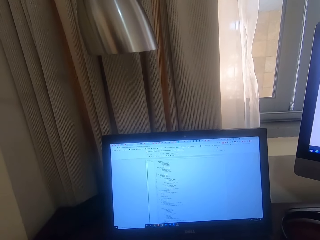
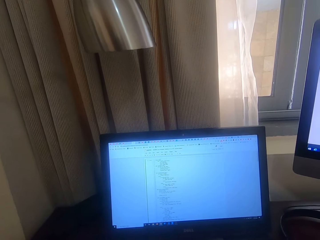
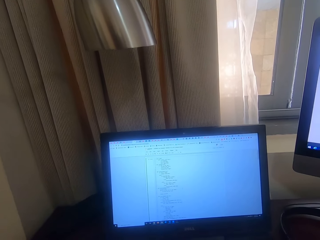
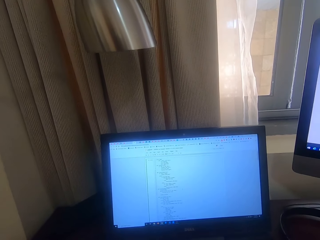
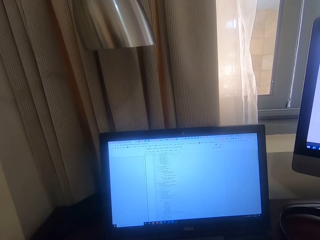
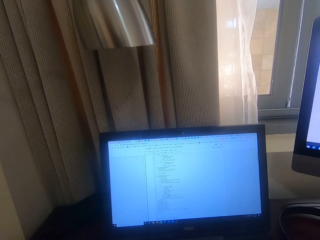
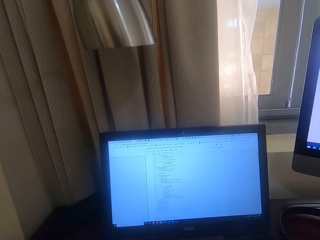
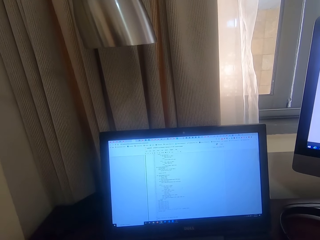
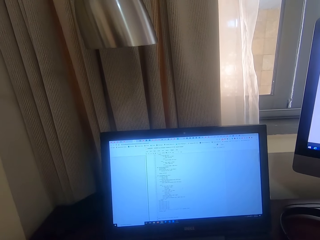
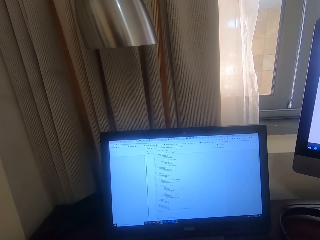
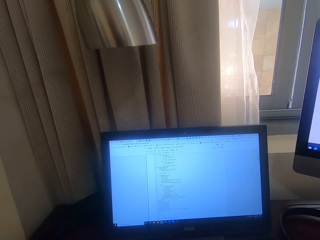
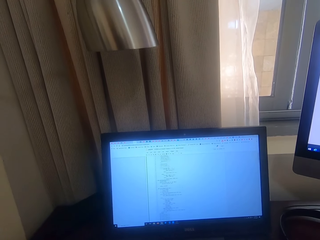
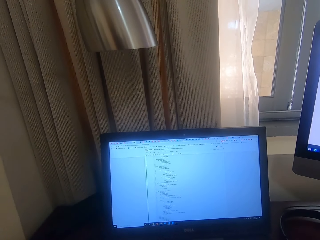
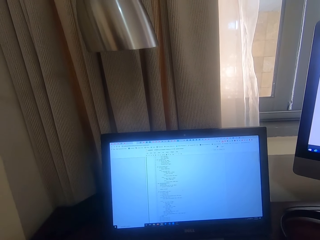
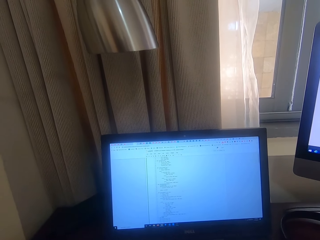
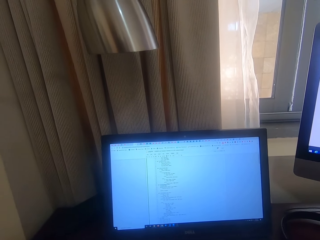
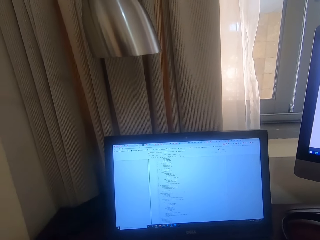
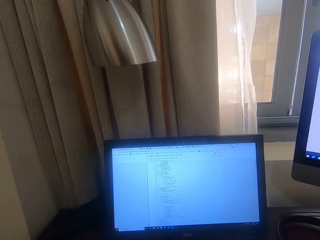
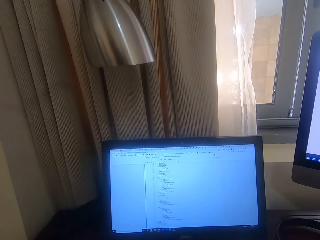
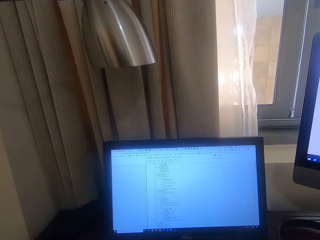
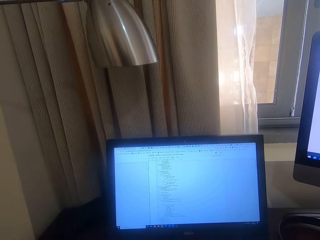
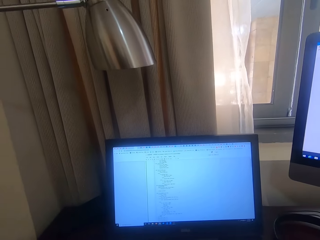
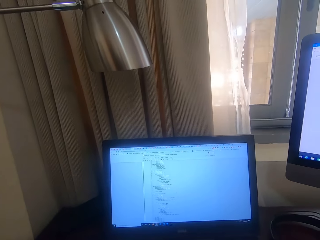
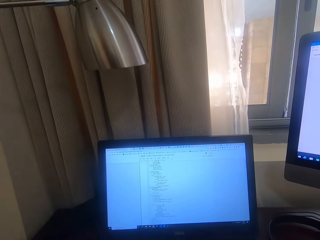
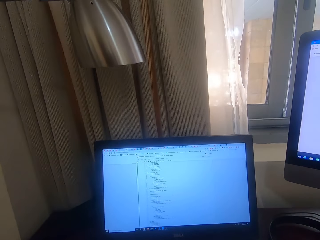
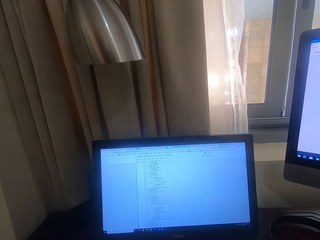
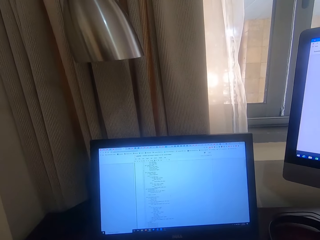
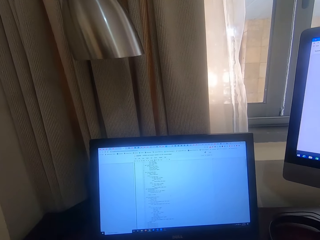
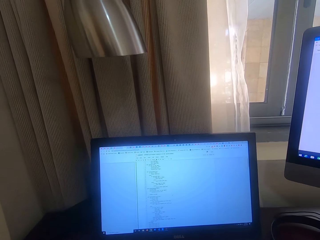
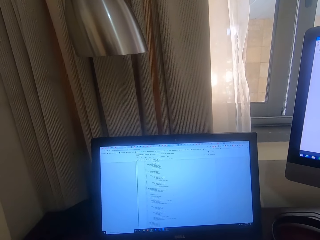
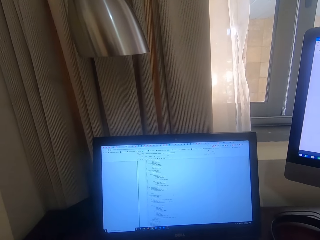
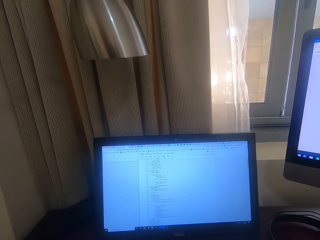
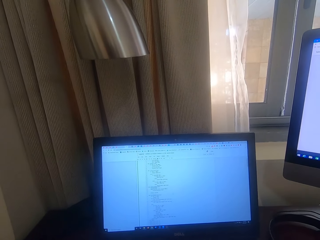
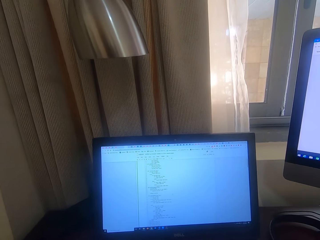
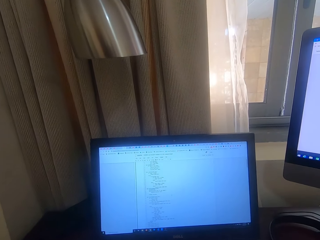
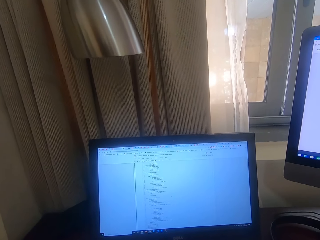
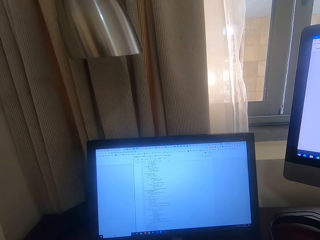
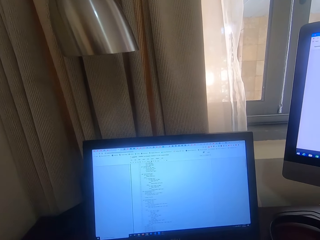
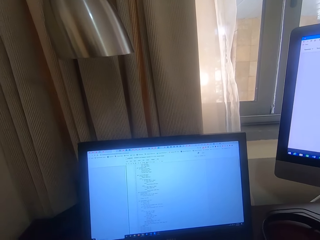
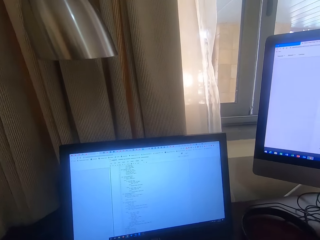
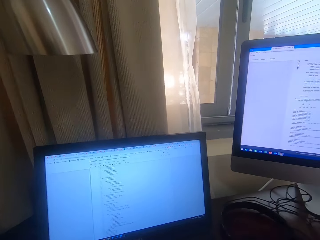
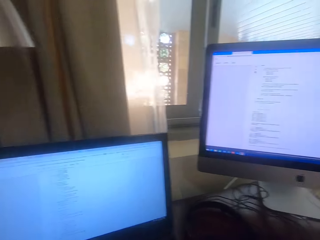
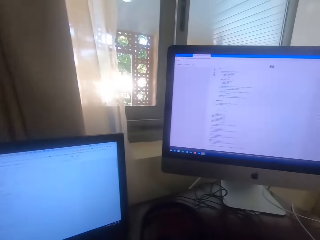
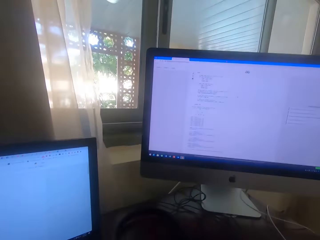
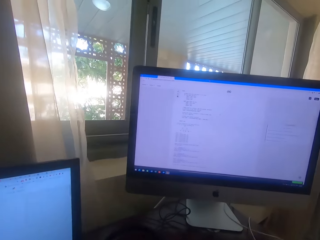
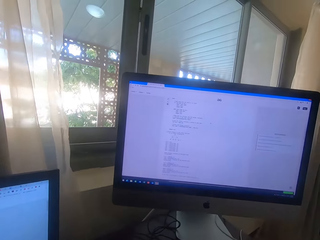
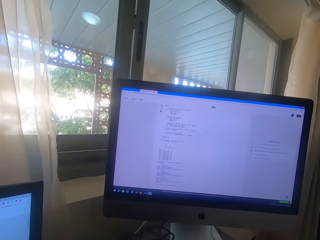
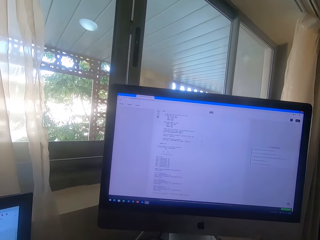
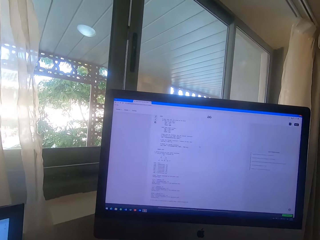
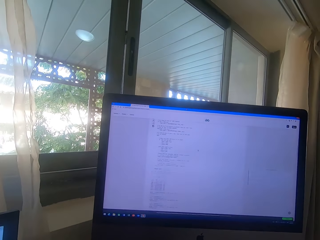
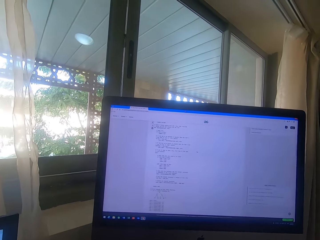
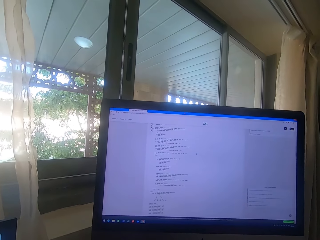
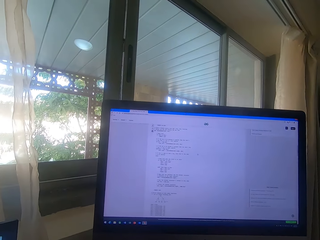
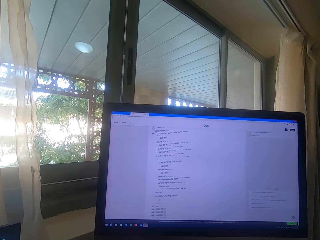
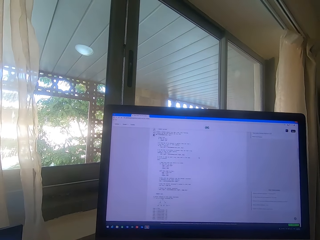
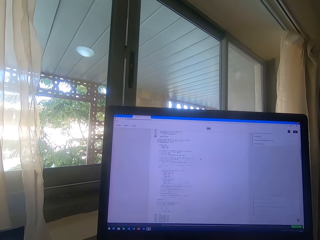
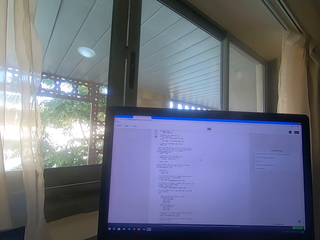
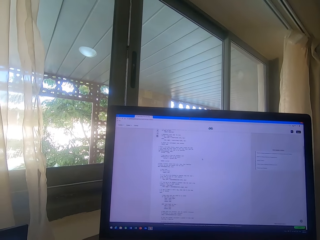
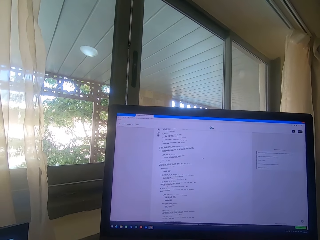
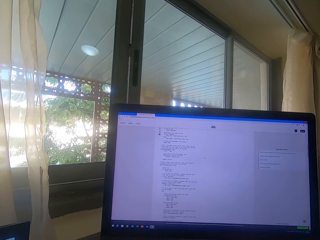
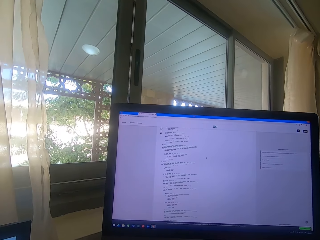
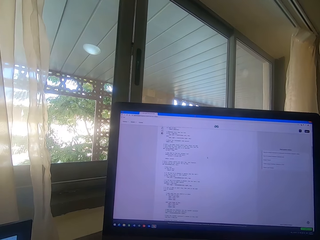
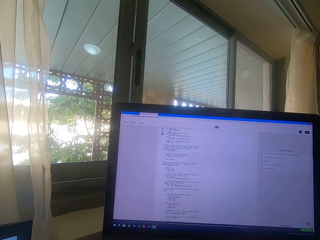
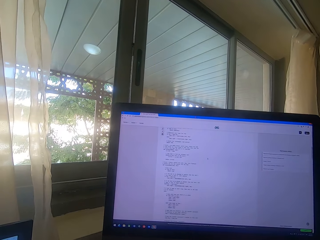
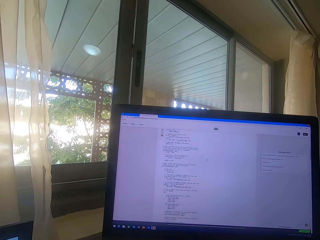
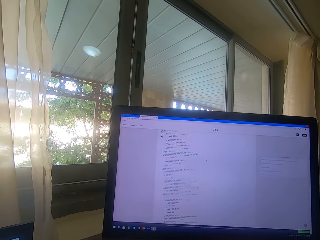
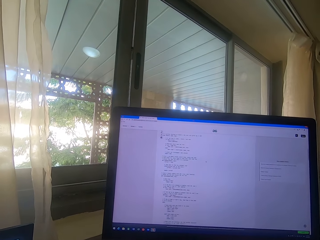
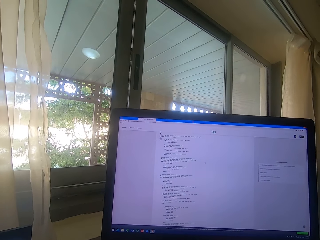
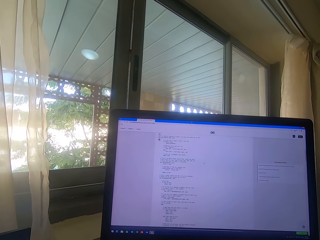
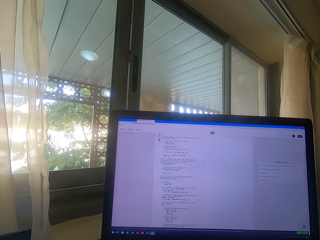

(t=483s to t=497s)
The camera wearer stares at the screen. They scroll the computer.

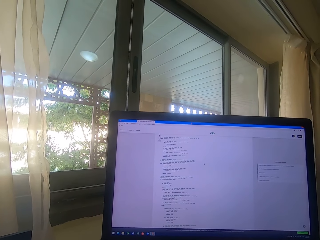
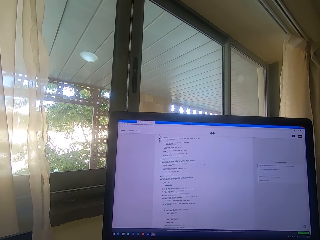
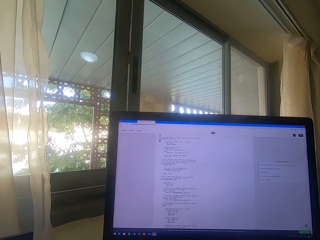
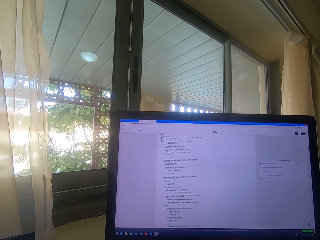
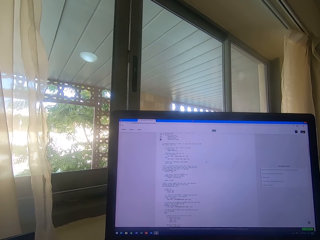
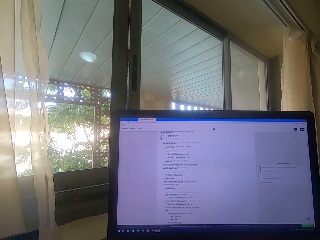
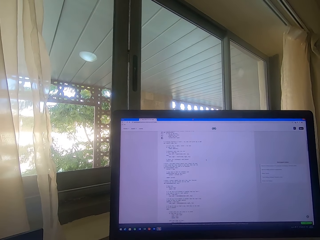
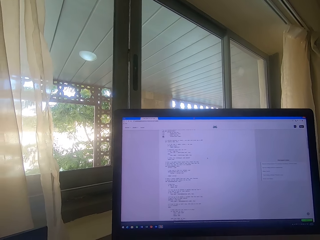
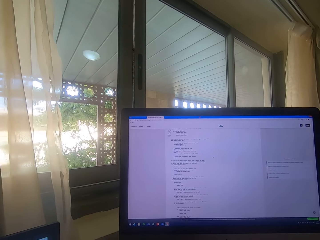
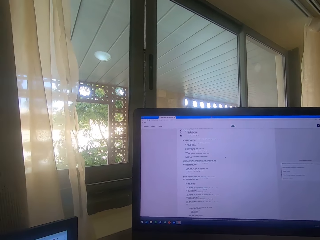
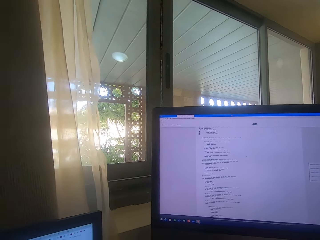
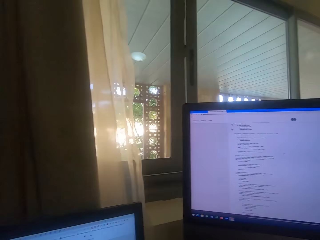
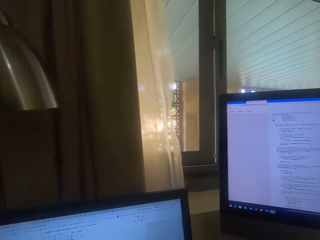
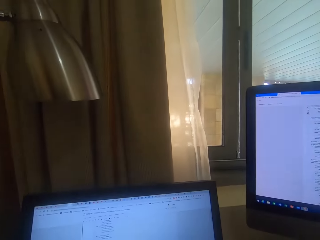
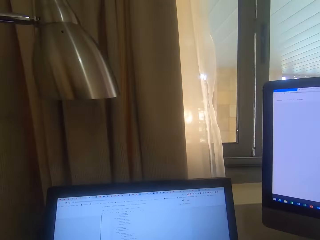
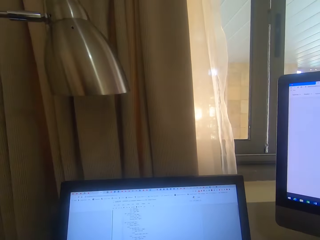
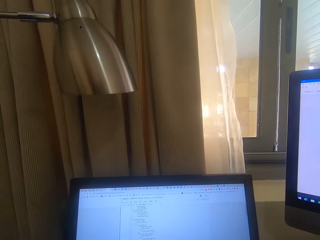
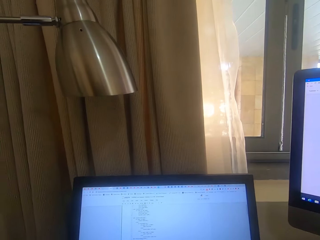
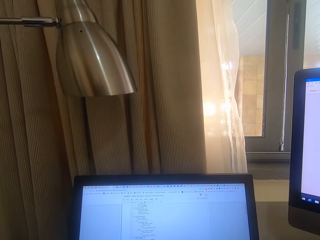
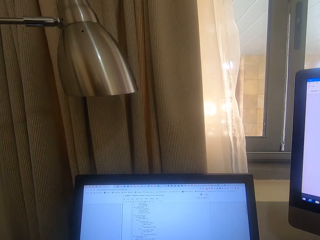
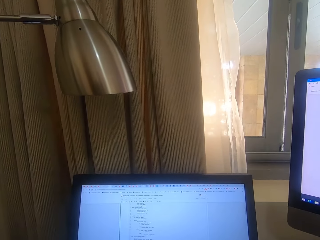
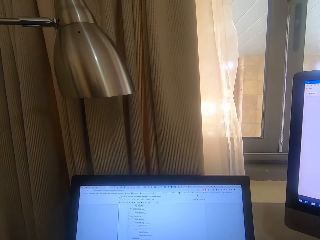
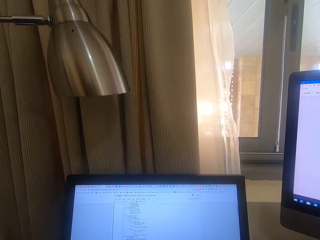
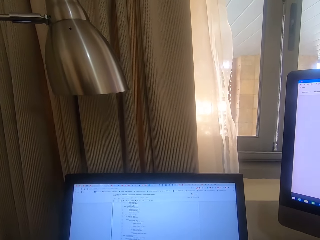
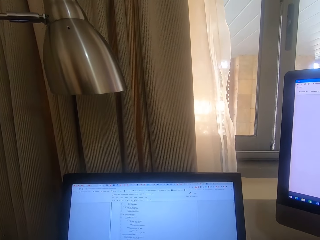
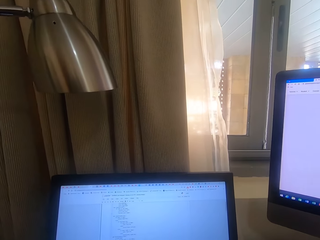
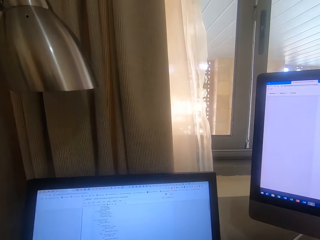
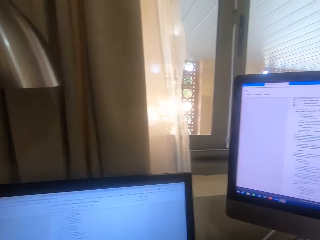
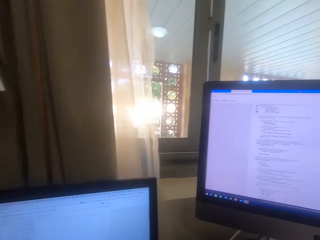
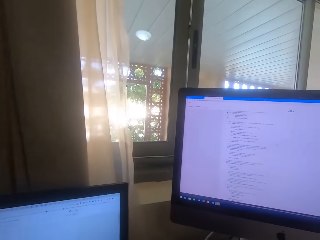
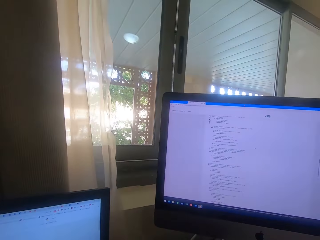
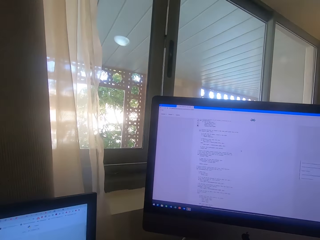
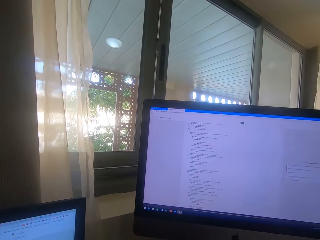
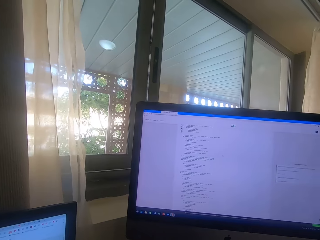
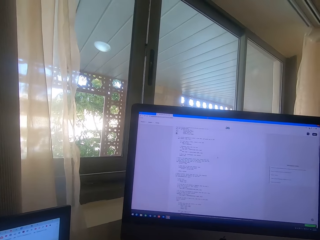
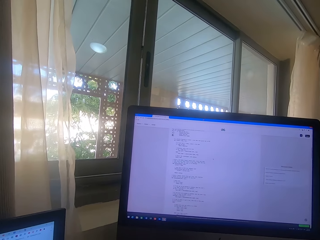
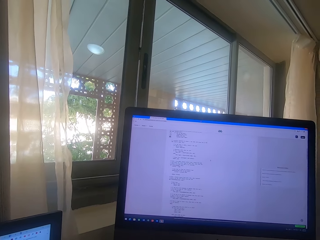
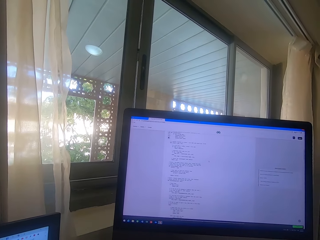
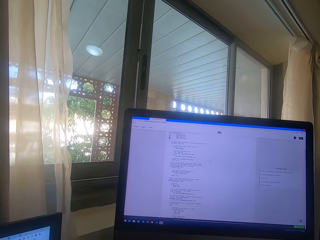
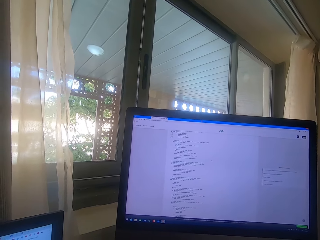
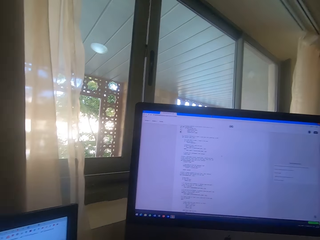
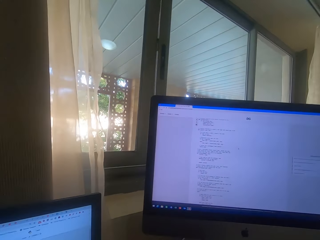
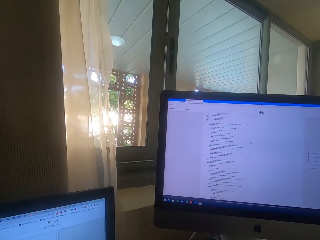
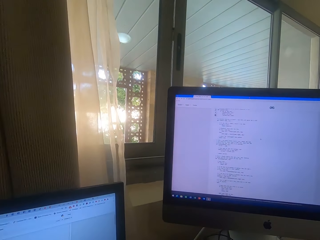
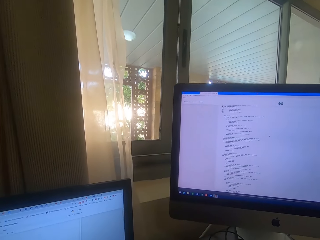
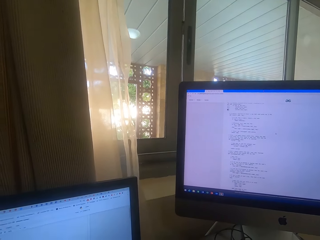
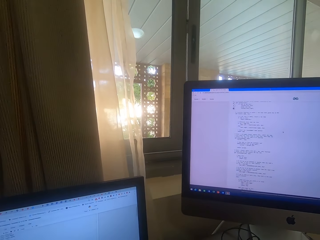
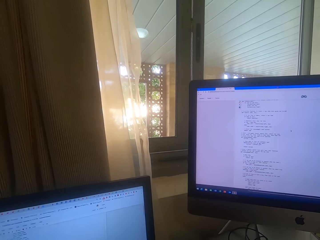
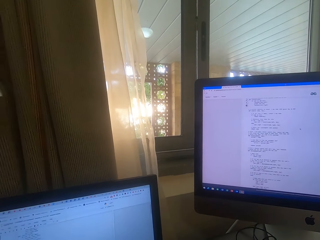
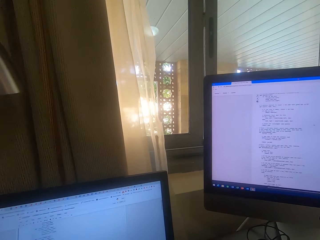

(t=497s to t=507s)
The camera wearer looks around. They stare at the screen. They look at the computer.
